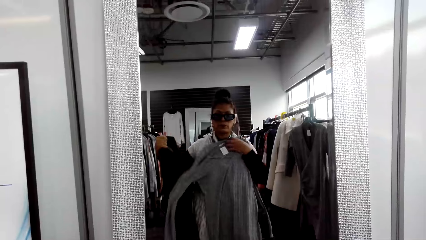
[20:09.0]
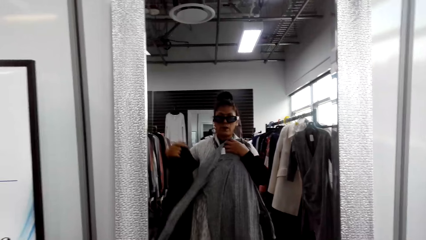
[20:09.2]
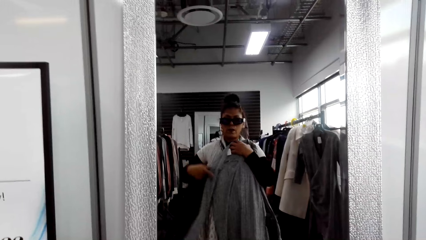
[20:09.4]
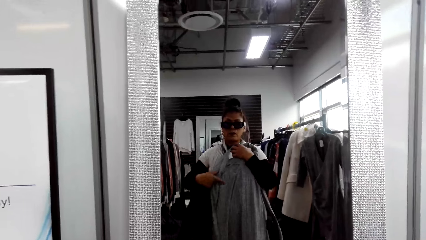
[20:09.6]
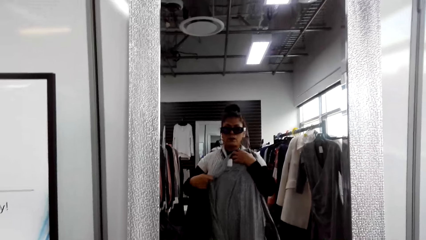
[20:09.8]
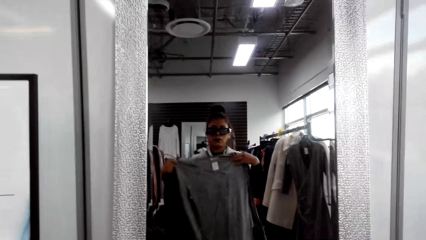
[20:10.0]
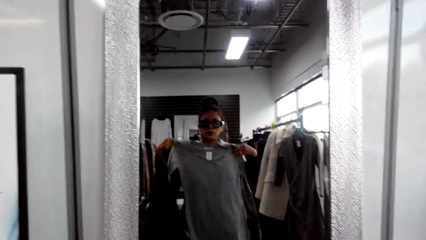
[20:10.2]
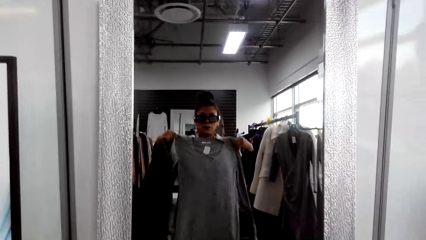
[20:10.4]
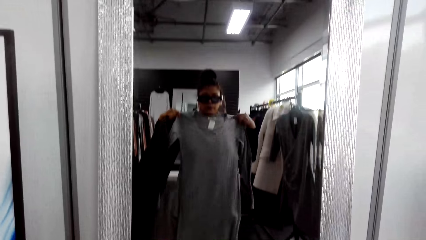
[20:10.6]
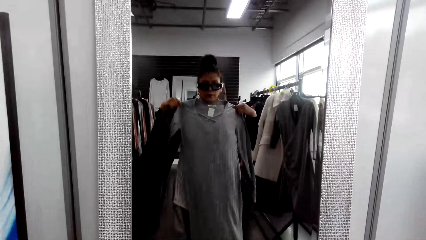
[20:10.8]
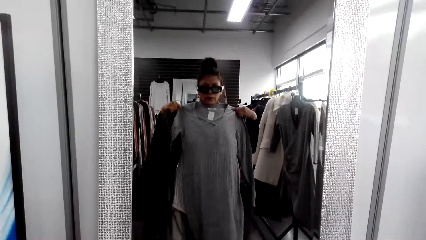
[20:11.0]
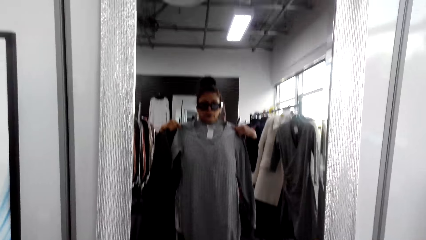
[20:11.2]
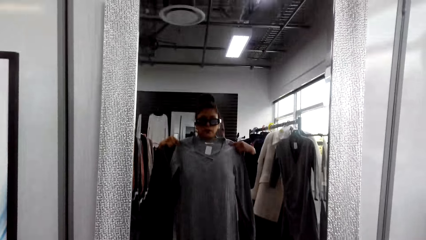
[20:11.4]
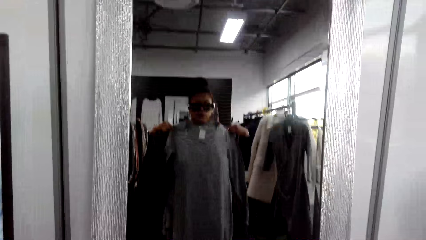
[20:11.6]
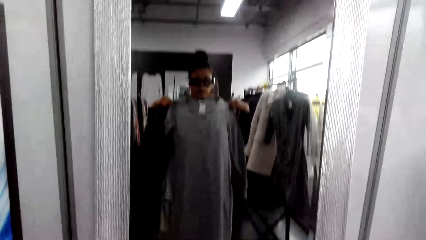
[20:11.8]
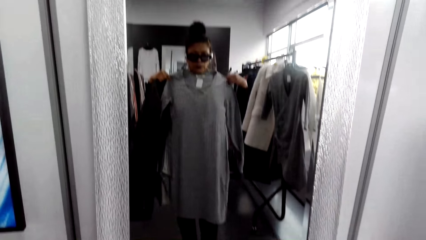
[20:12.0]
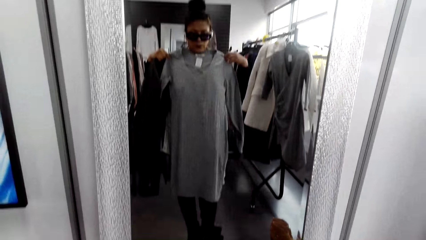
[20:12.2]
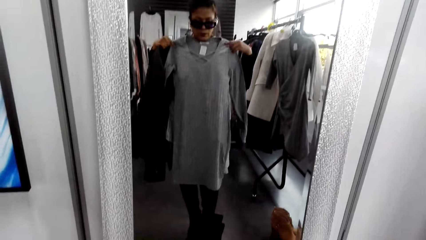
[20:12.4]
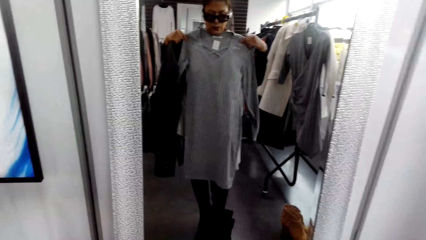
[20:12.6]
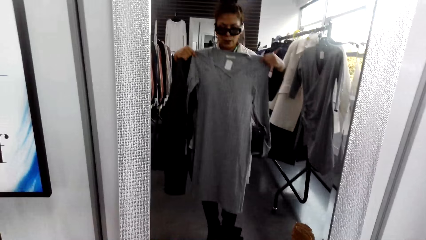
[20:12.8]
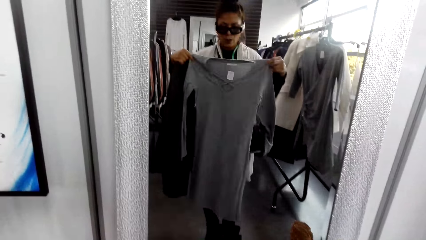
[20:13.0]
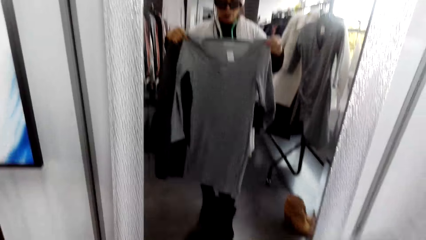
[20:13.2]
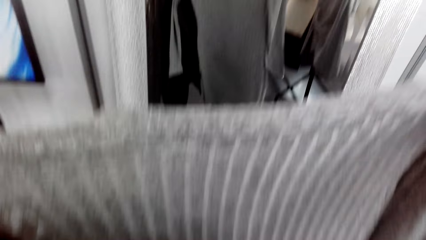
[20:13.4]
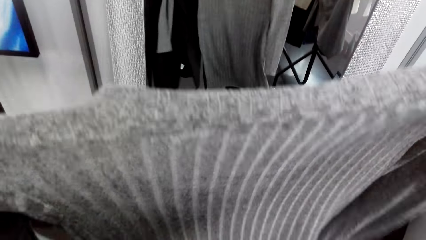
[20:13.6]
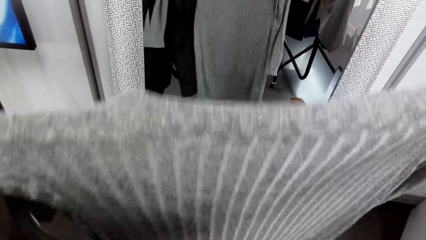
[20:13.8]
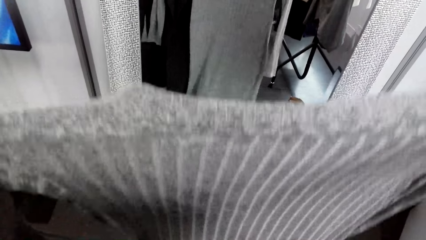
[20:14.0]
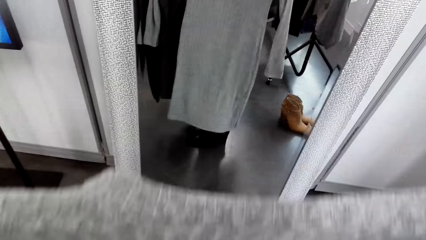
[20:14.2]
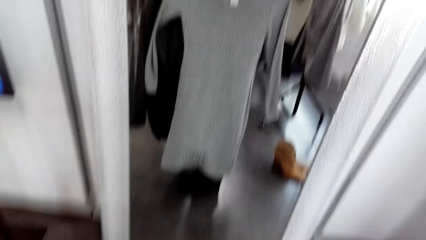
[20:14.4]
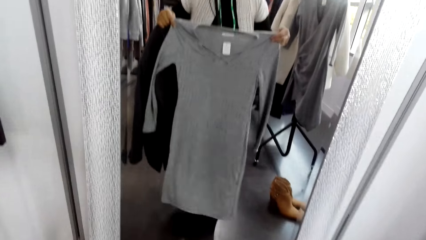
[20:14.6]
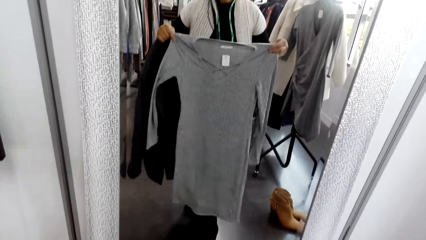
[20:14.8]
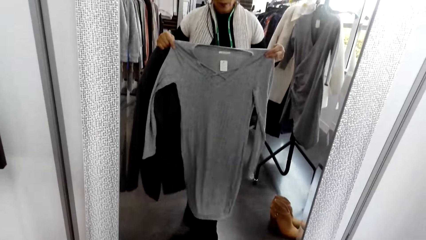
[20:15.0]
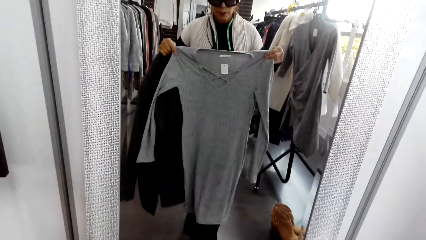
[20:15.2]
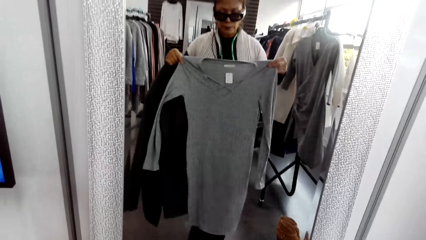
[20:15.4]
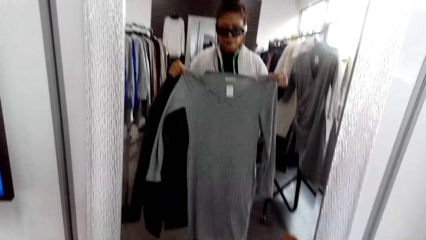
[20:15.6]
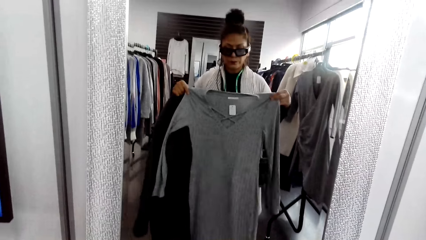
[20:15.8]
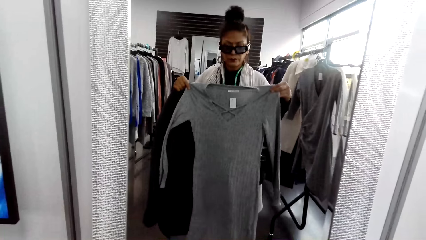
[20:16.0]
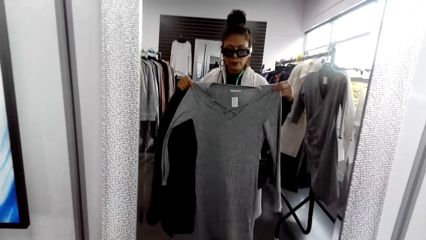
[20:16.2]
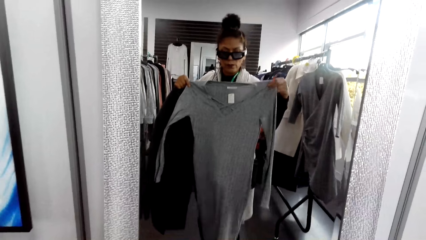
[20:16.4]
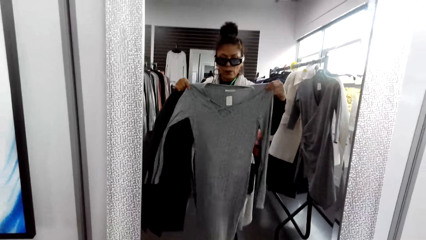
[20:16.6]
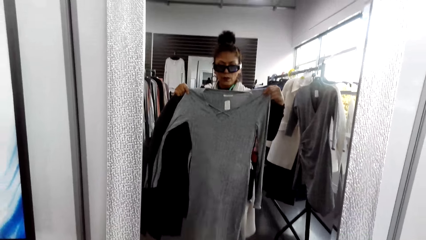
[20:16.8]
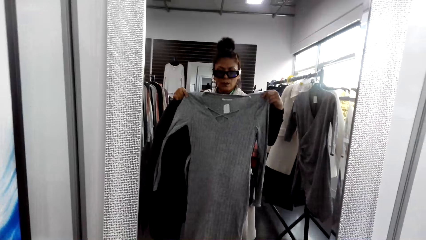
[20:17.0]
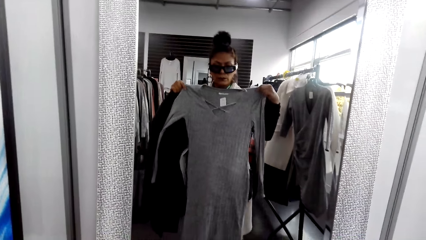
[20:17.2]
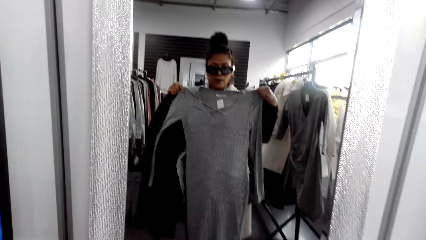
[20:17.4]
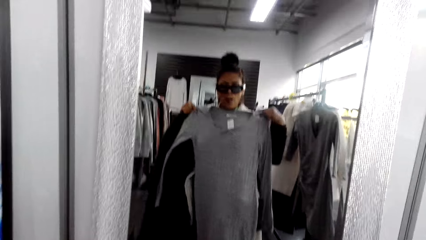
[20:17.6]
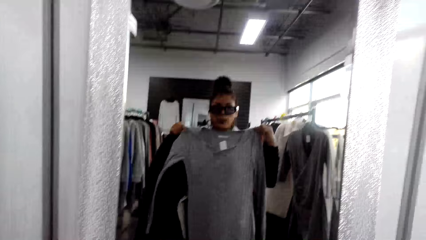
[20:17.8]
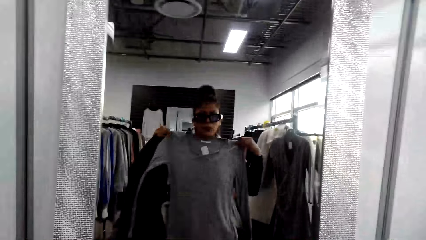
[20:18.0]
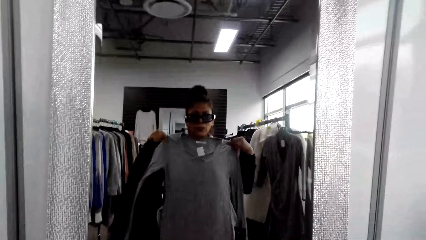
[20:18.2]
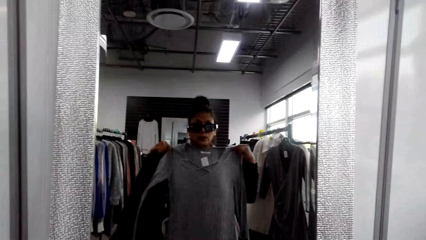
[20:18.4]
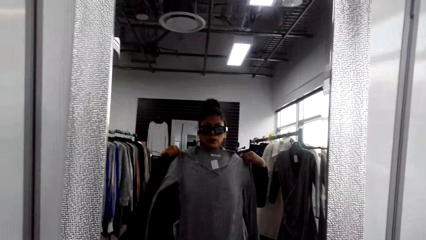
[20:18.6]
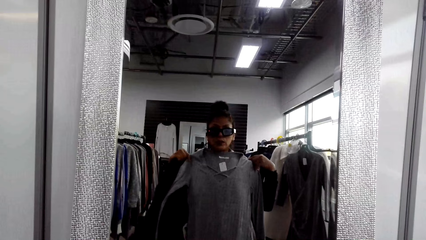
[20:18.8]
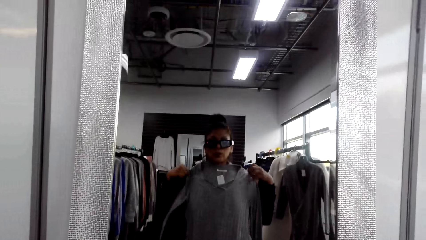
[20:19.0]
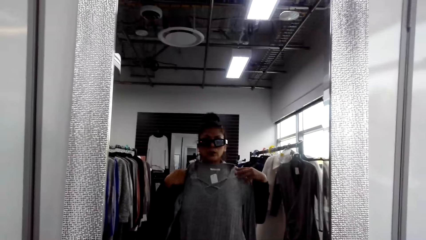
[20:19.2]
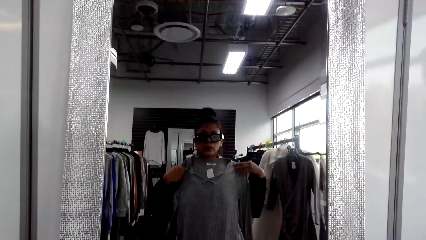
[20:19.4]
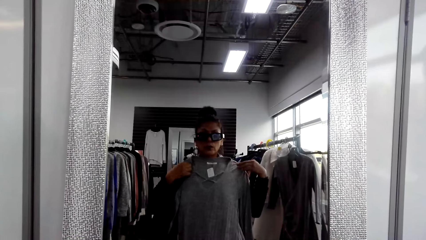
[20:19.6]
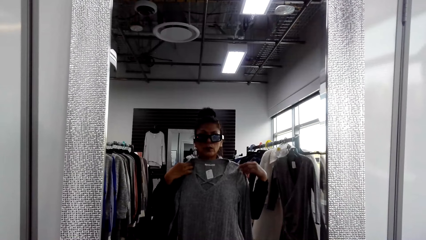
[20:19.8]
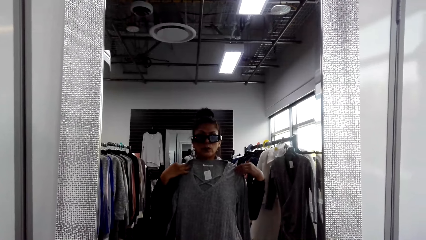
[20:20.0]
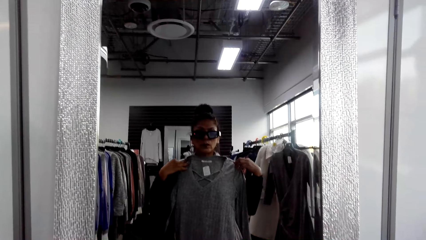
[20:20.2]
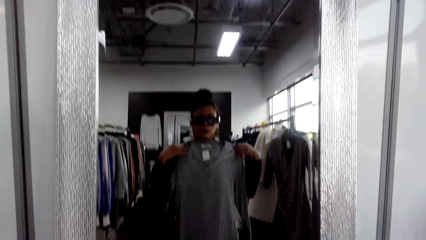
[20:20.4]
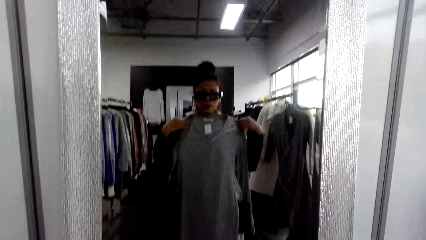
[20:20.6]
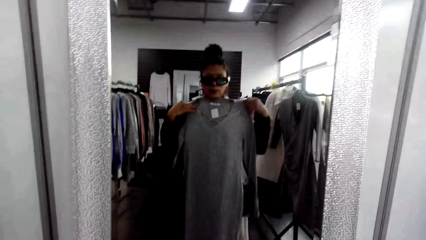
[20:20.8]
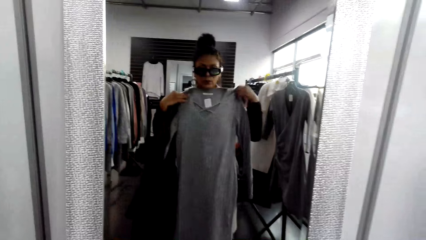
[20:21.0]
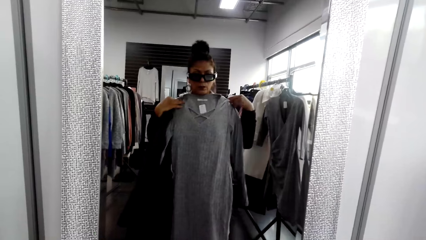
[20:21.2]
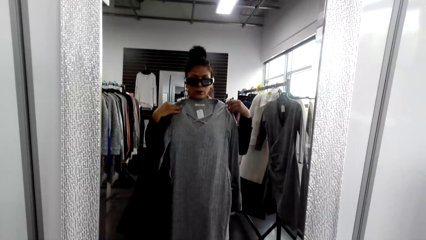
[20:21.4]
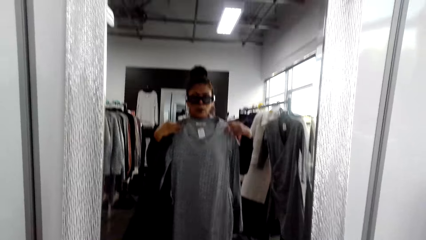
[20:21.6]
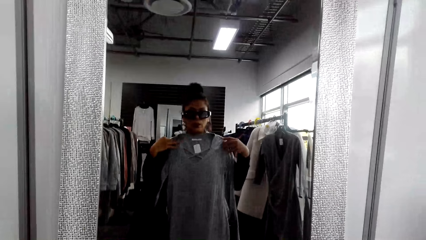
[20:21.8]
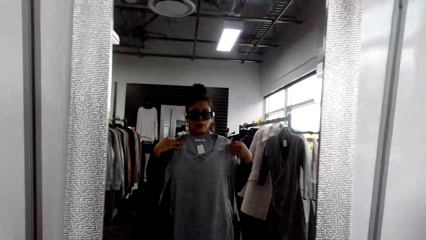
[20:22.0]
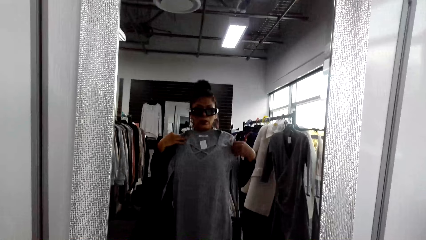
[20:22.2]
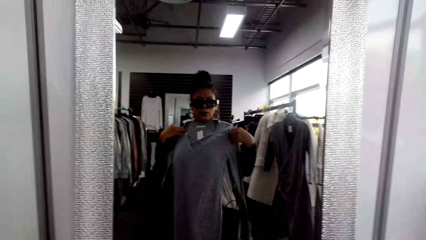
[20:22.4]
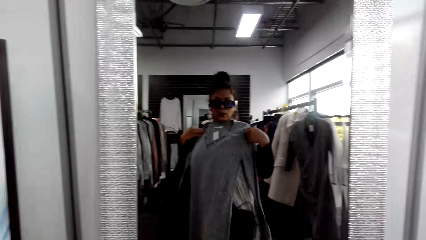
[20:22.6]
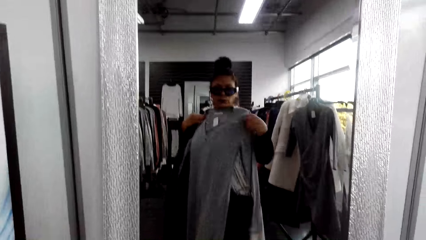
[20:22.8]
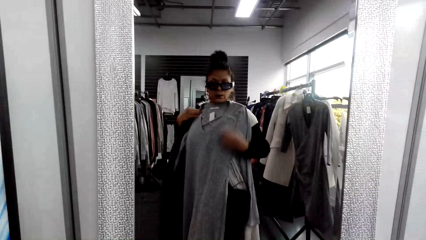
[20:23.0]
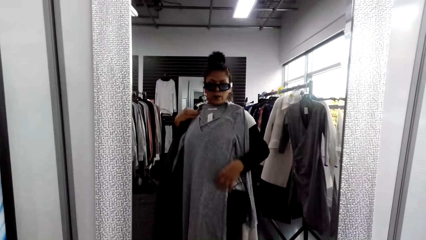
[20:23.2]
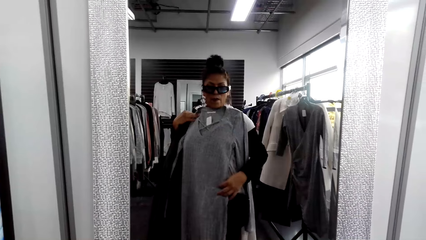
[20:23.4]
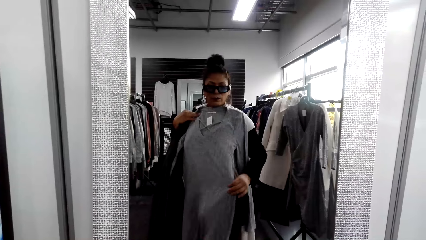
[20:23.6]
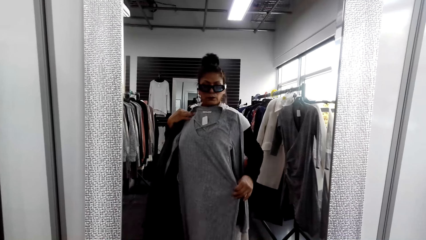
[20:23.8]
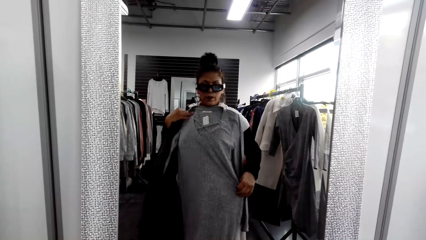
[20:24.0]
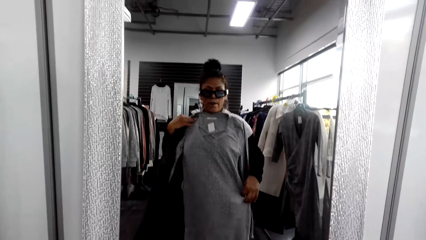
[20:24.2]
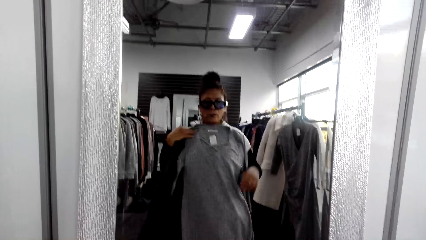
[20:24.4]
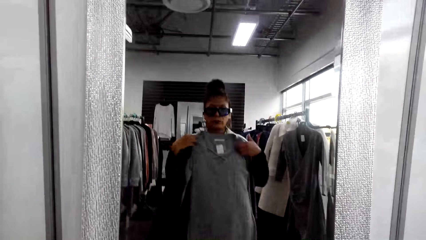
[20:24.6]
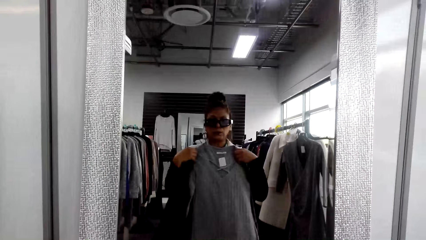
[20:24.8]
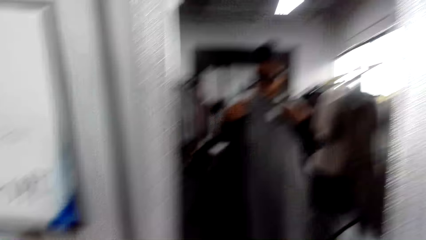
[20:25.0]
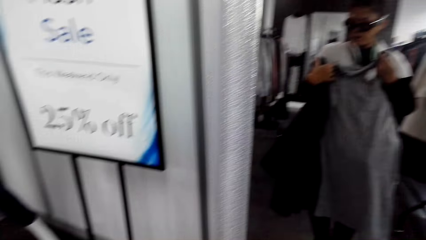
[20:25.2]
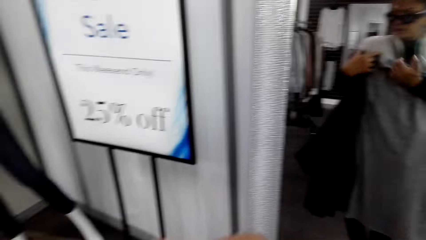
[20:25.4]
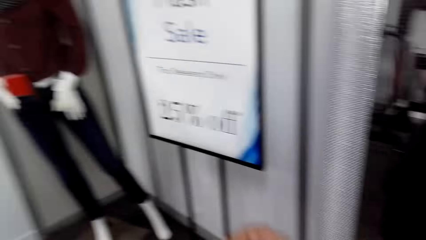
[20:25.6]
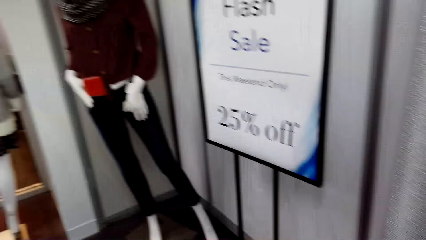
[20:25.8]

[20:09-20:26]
The camera wearer adjusts the sweater. They view through the mirror.
